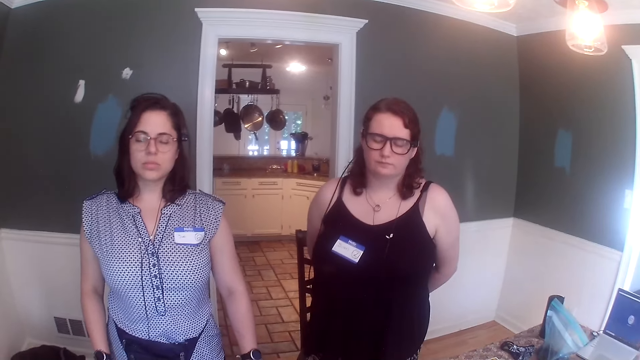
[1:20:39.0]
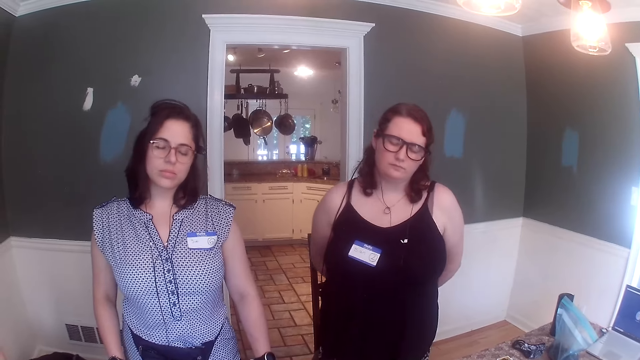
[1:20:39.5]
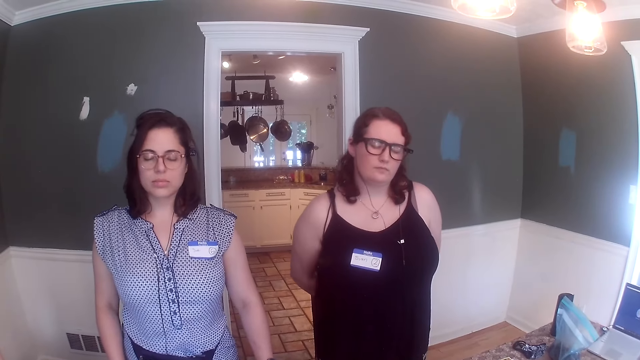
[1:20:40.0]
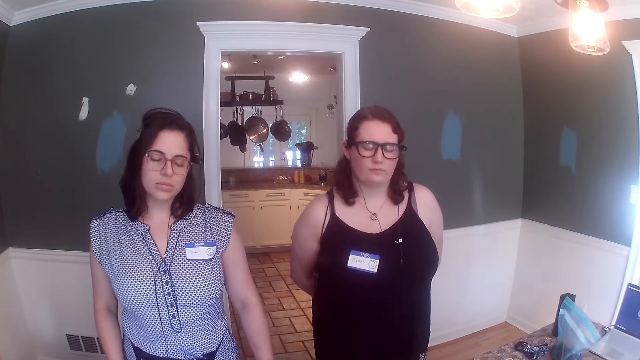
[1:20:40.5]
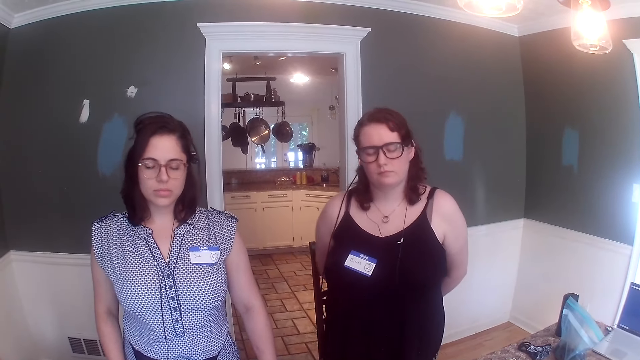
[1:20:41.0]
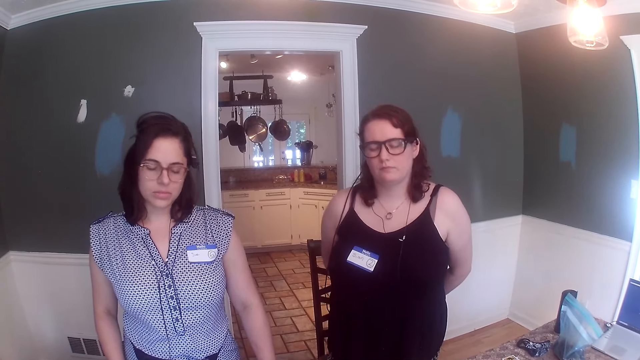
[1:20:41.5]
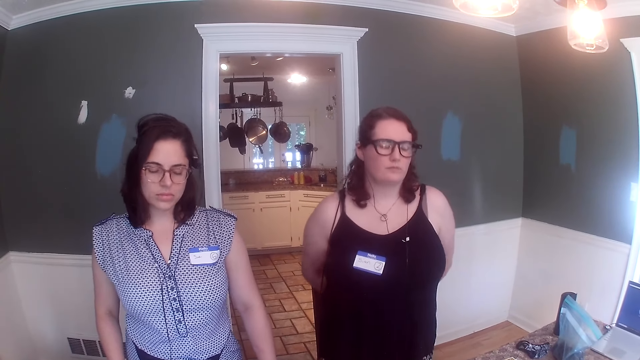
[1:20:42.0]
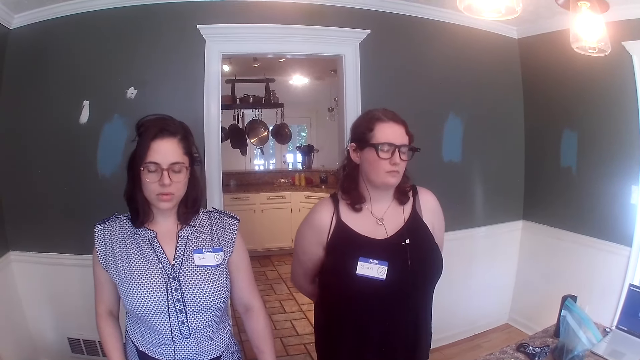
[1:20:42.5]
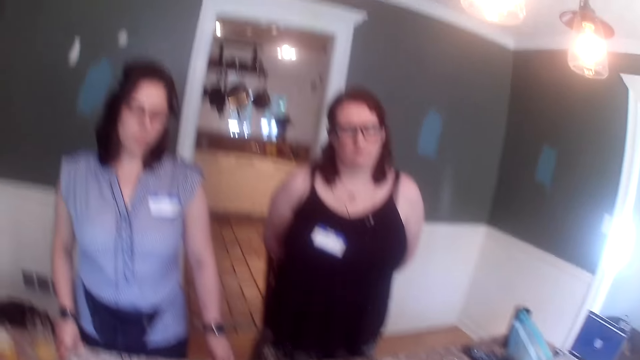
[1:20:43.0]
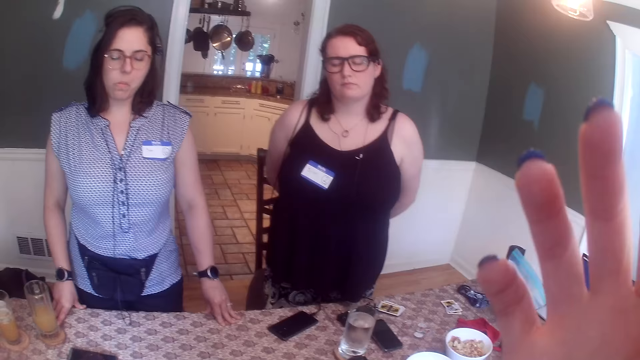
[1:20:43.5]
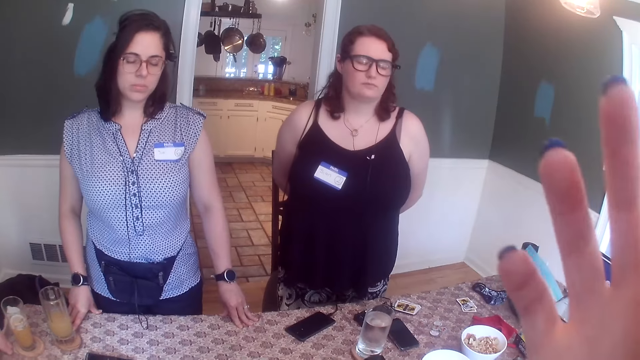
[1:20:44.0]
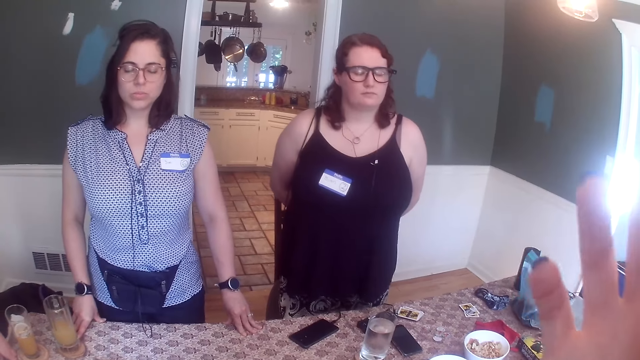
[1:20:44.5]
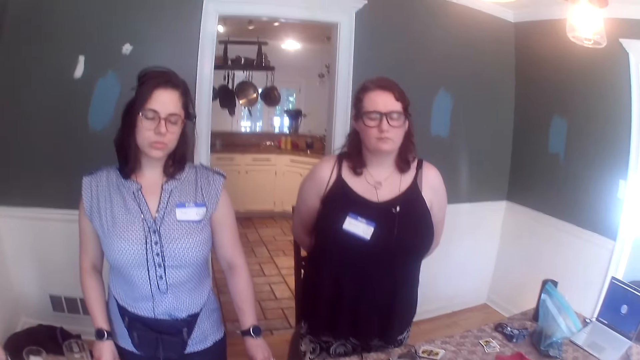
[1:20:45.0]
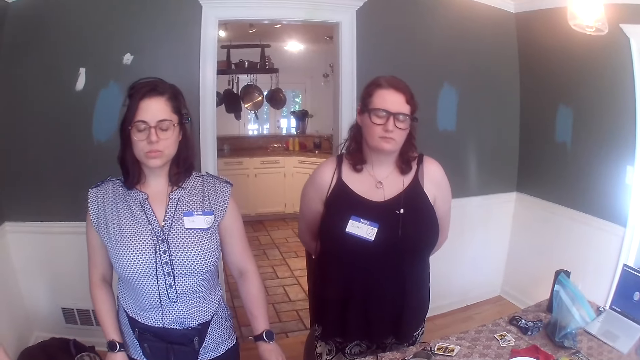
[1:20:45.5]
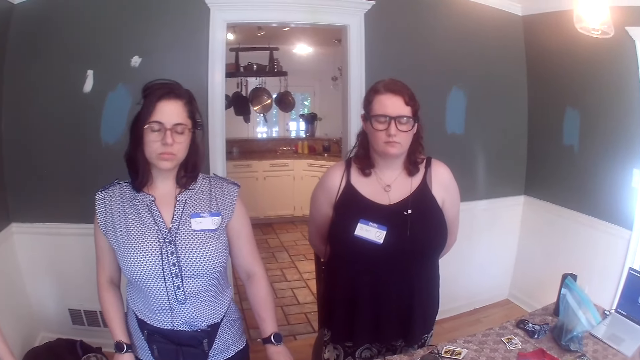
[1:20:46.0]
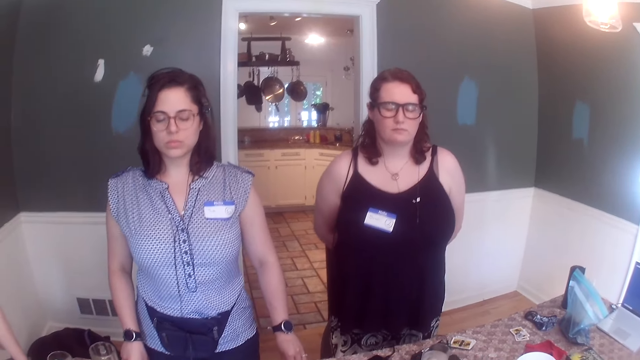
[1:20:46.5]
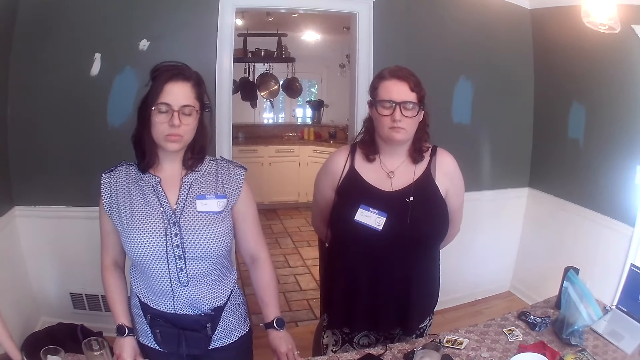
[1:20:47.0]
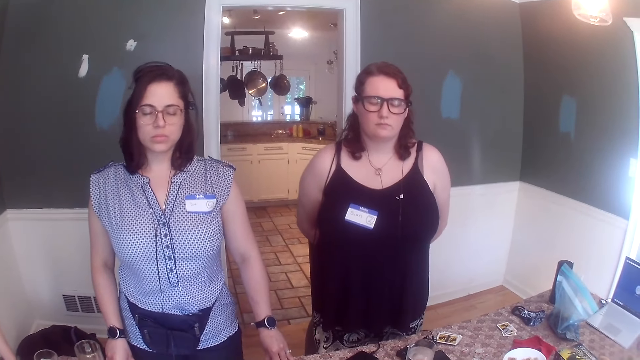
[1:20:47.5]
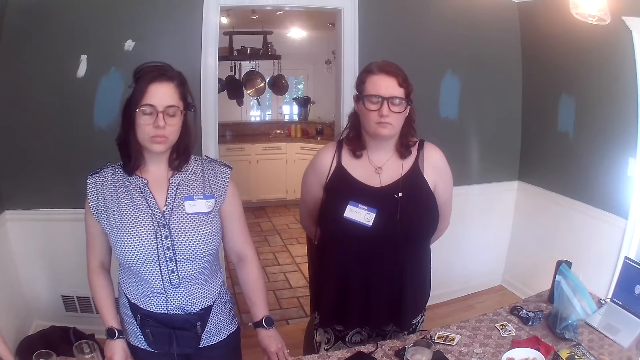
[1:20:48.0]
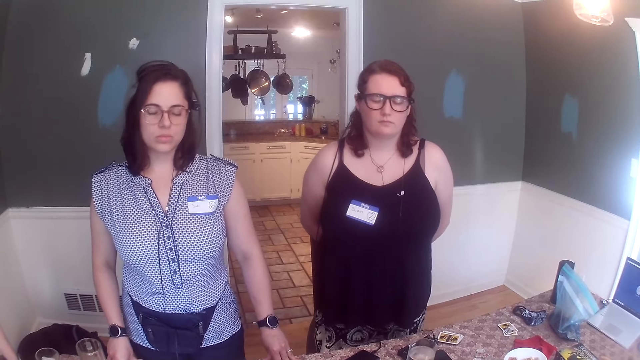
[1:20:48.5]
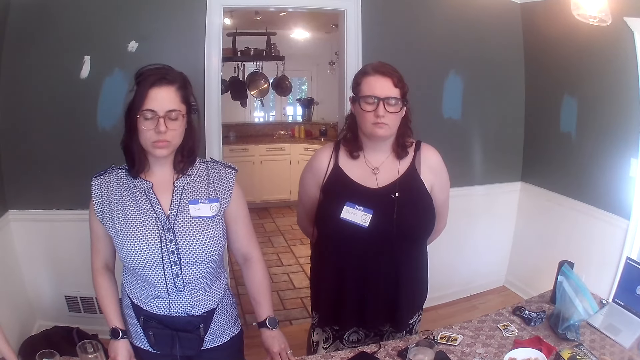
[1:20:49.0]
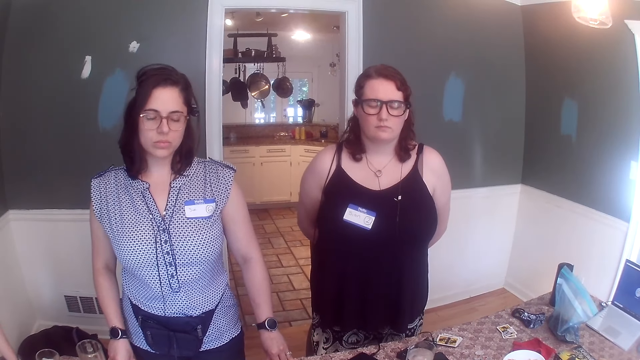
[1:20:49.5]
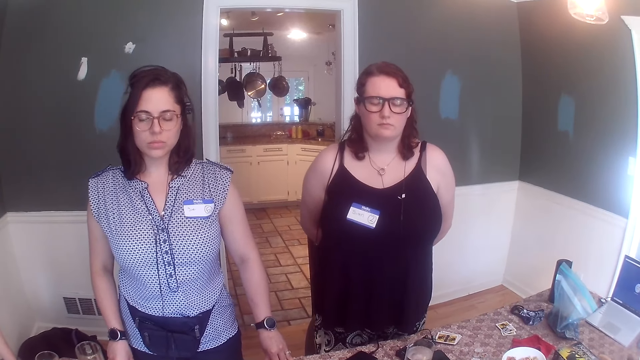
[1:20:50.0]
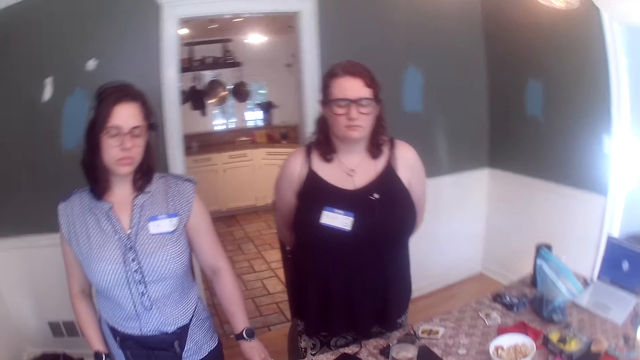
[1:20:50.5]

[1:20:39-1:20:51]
The camera wearer touches the nose.

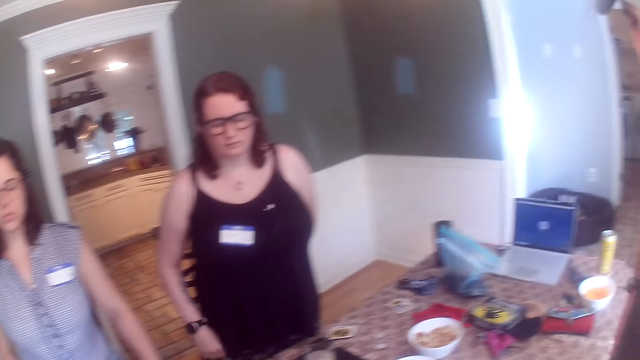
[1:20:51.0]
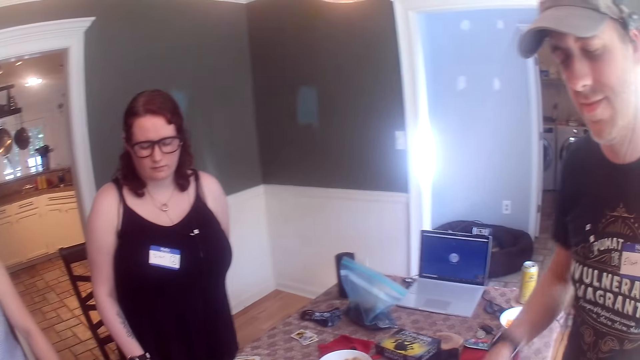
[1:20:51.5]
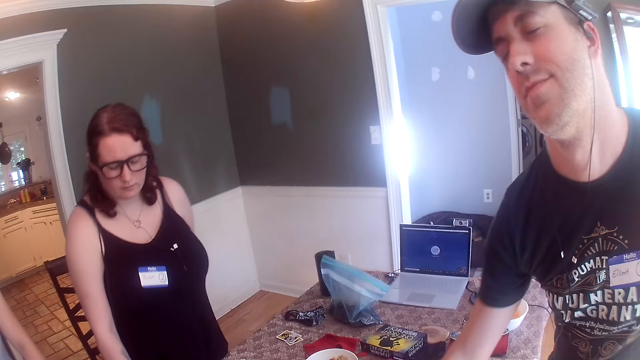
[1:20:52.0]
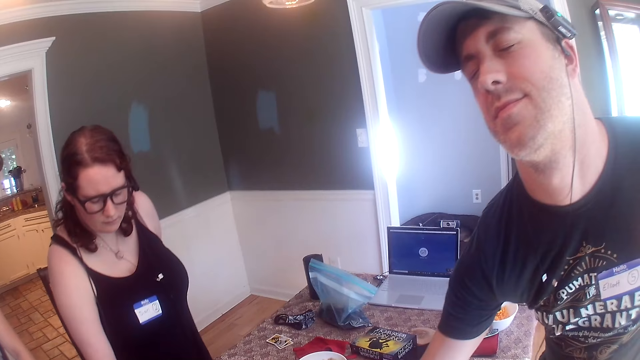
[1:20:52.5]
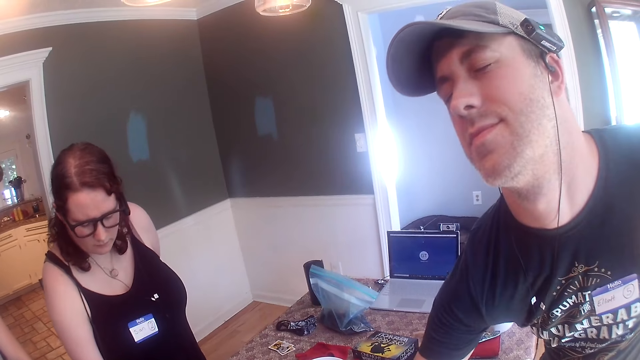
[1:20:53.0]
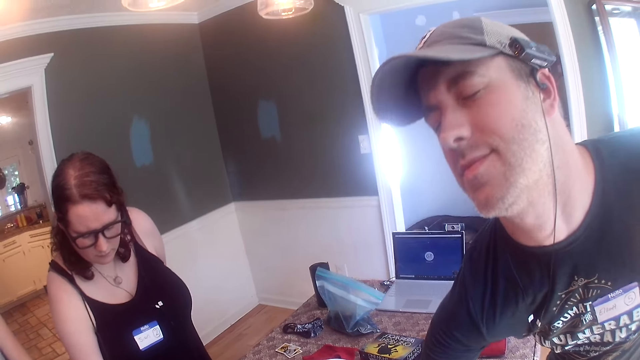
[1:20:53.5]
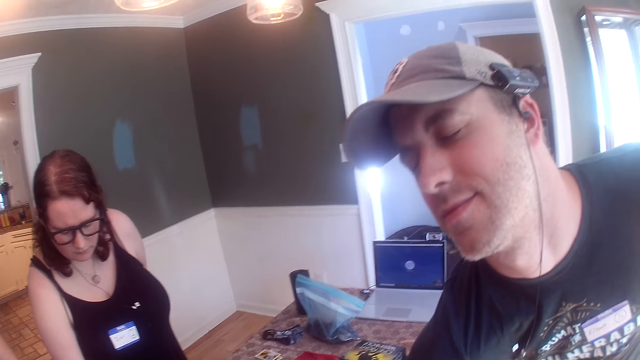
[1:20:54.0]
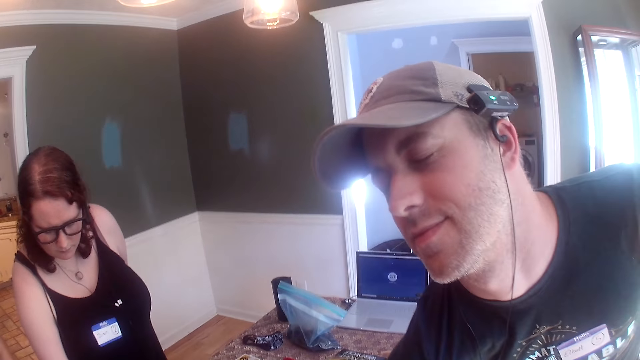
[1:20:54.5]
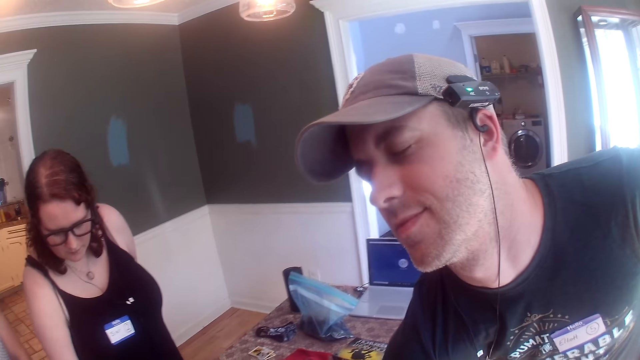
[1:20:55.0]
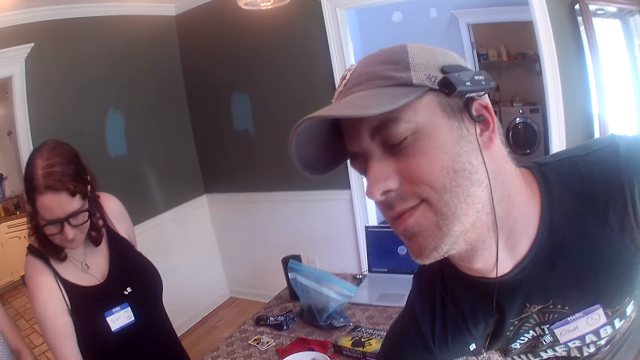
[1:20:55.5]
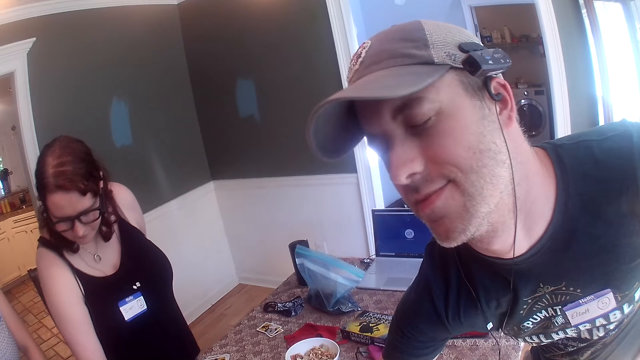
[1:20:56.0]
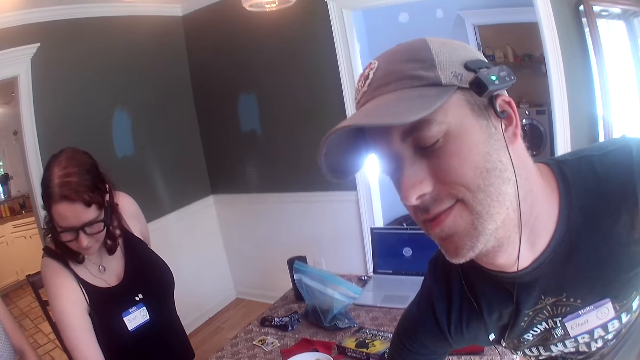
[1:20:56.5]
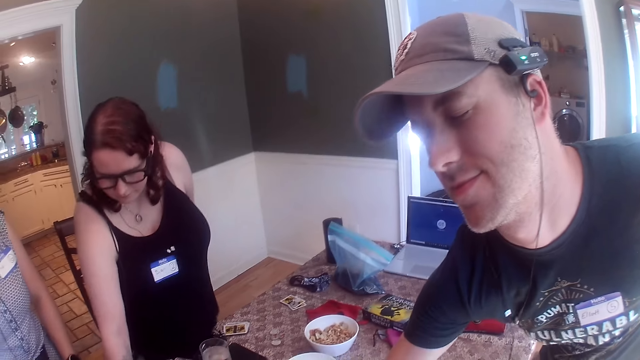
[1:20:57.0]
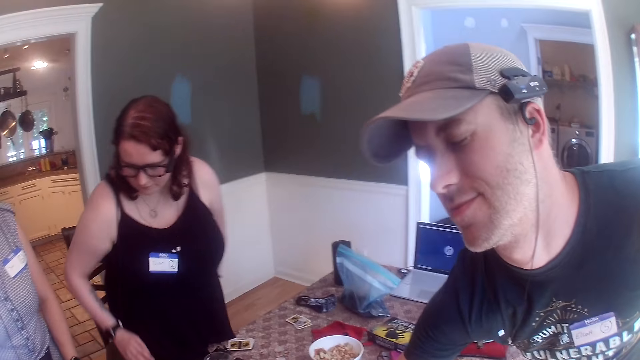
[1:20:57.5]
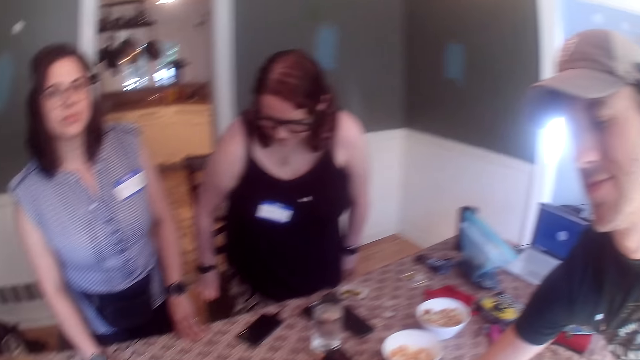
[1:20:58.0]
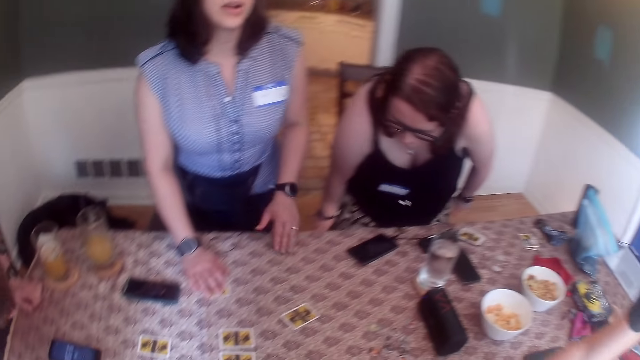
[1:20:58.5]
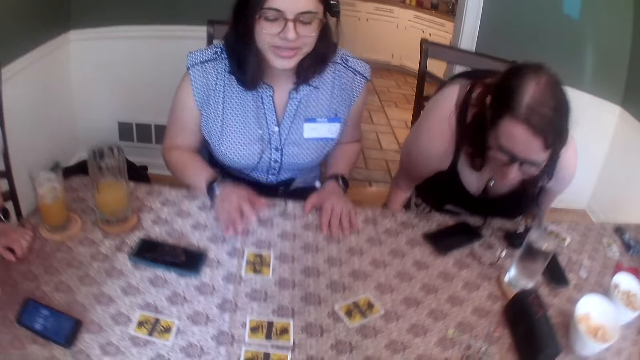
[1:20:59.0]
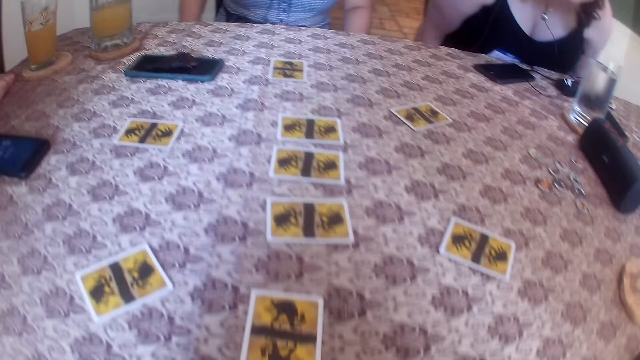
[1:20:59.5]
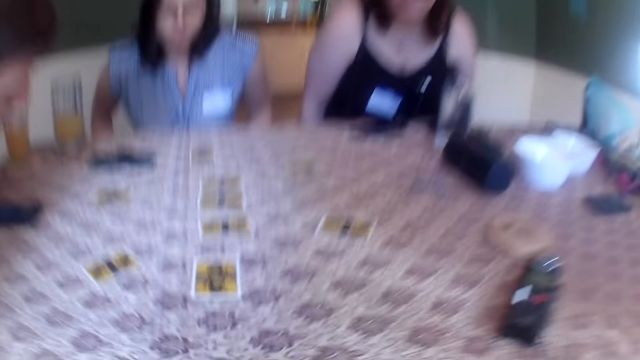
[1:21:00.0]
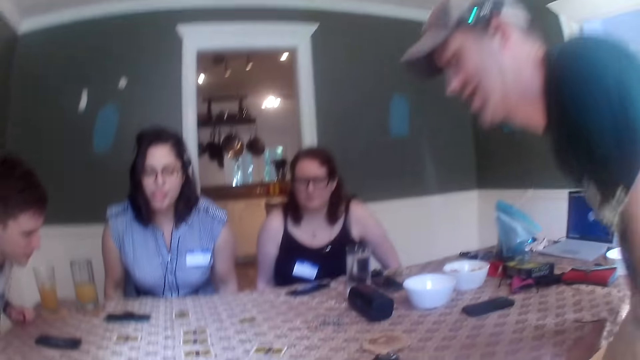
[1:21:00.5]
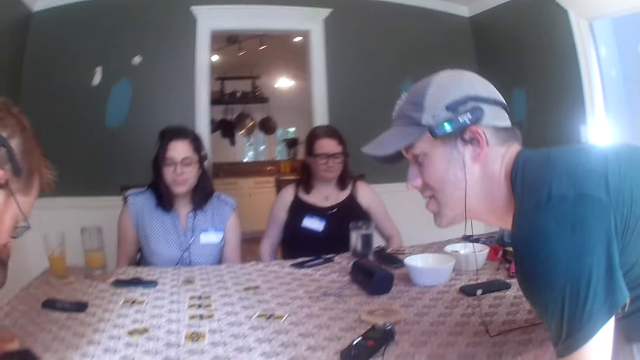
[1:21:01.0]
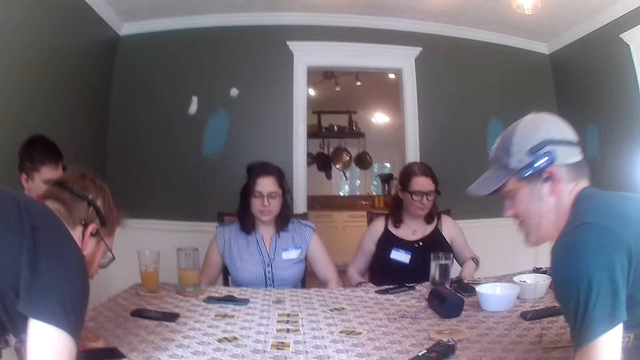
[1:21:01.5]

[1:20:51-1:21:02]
The camera wearer sits down. A woman sits on the chair. Another woman sits on the chair.
